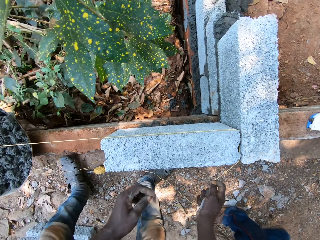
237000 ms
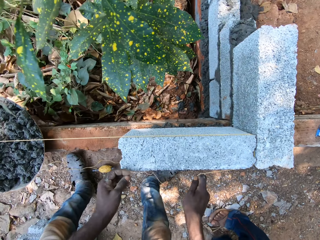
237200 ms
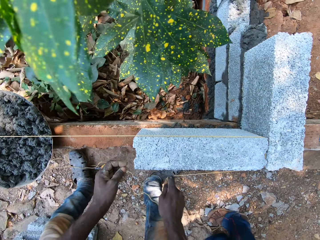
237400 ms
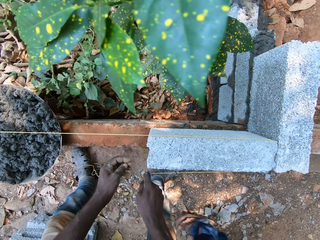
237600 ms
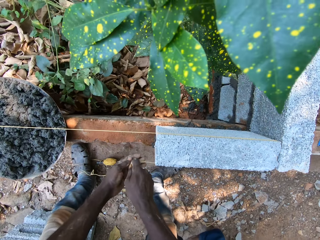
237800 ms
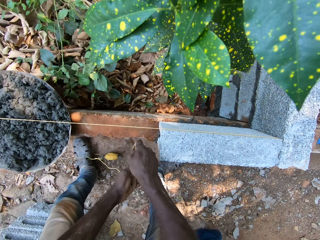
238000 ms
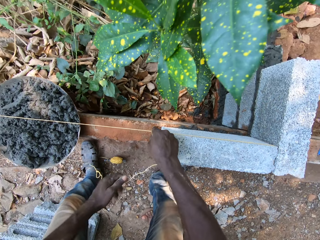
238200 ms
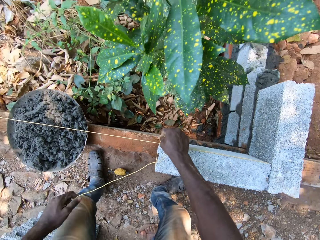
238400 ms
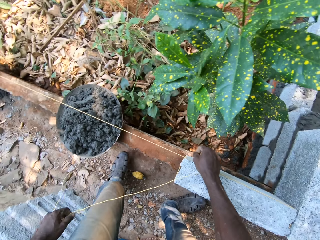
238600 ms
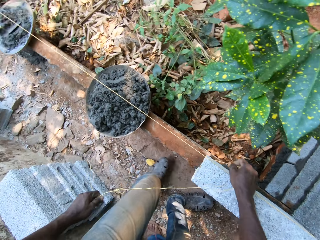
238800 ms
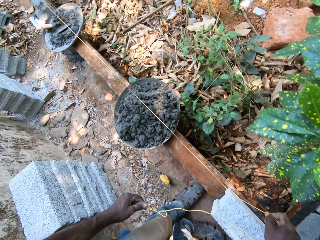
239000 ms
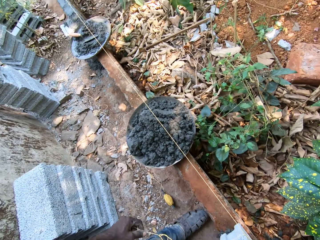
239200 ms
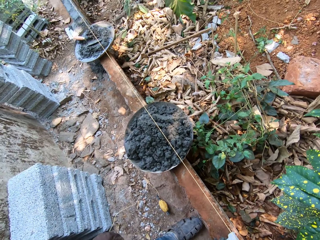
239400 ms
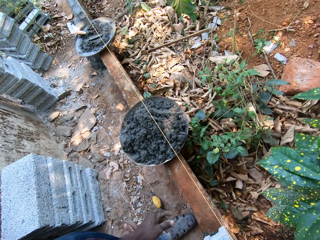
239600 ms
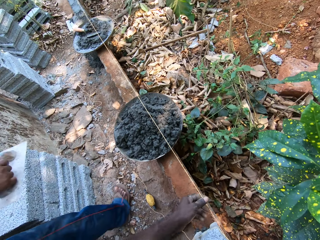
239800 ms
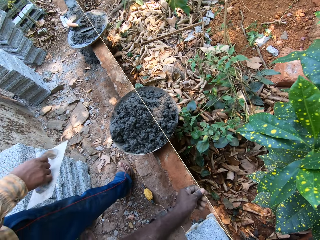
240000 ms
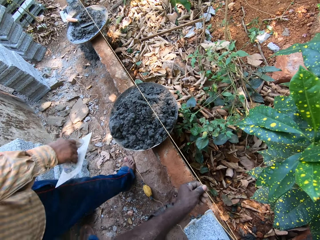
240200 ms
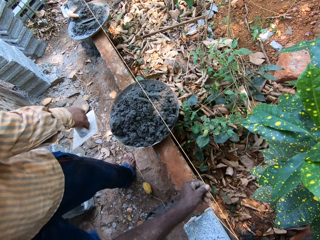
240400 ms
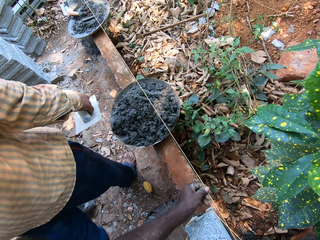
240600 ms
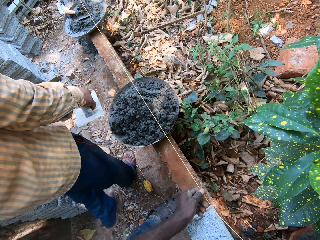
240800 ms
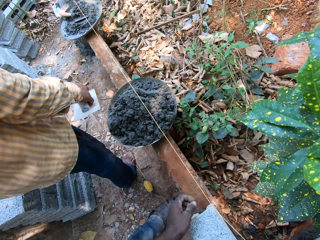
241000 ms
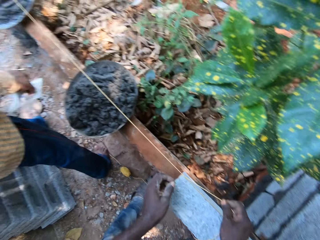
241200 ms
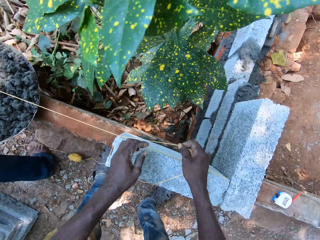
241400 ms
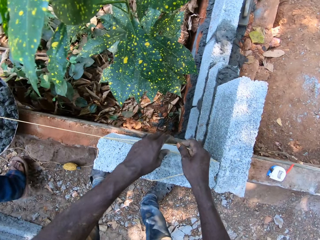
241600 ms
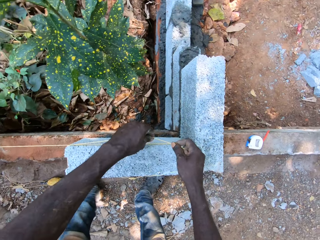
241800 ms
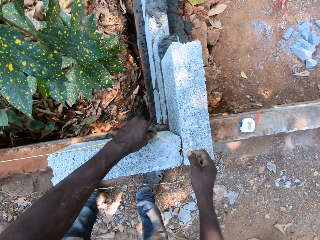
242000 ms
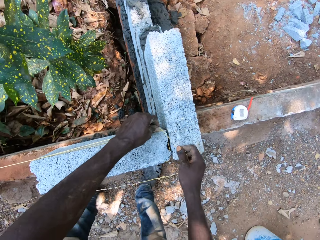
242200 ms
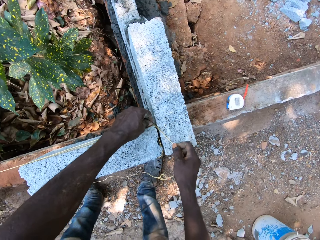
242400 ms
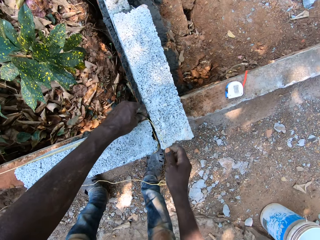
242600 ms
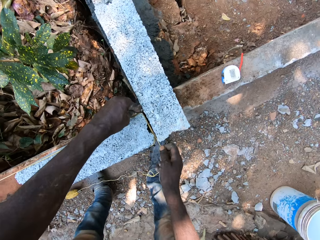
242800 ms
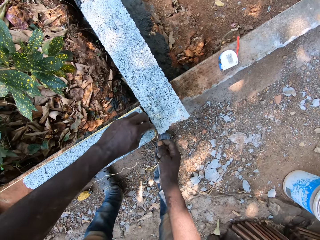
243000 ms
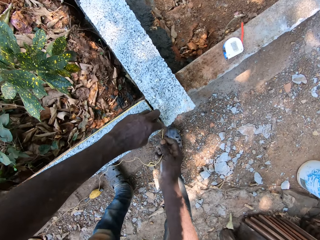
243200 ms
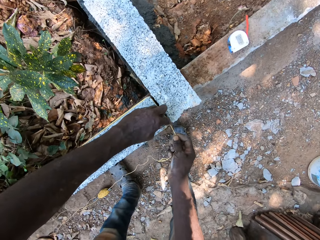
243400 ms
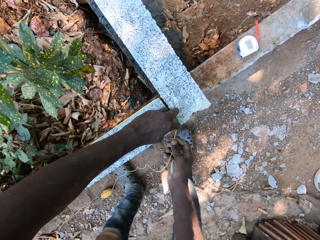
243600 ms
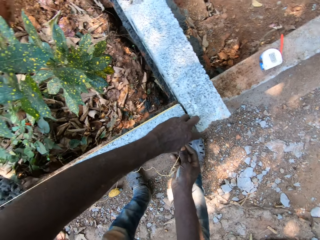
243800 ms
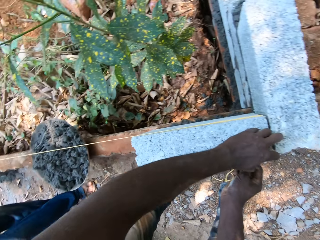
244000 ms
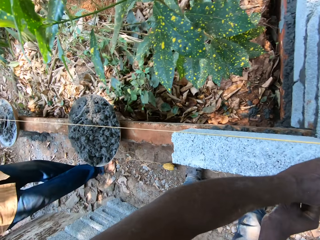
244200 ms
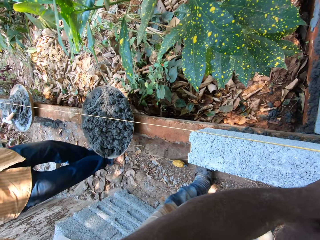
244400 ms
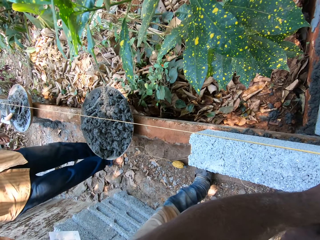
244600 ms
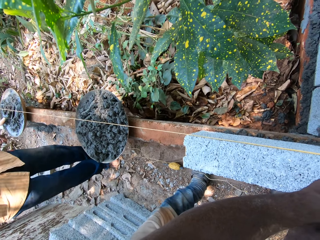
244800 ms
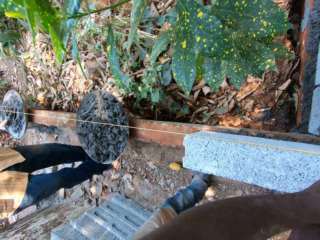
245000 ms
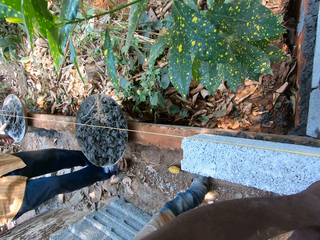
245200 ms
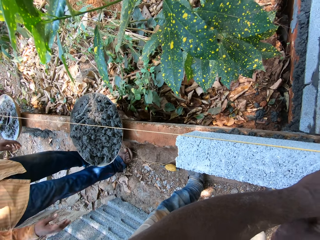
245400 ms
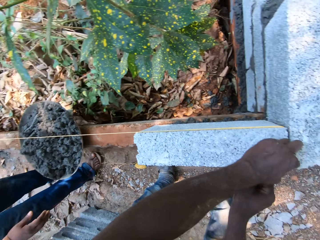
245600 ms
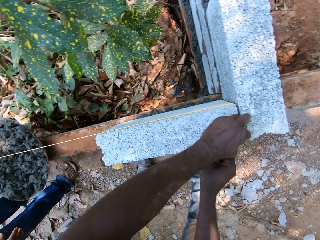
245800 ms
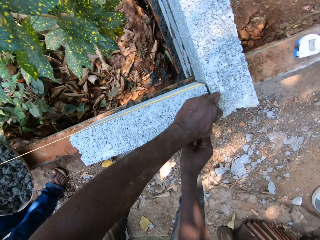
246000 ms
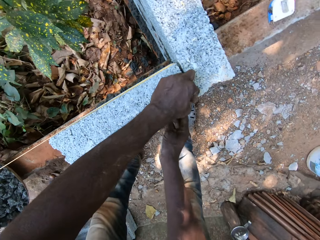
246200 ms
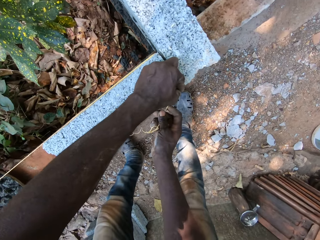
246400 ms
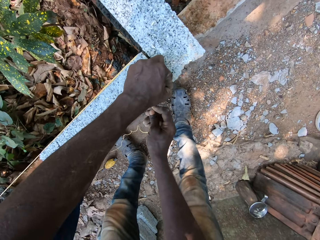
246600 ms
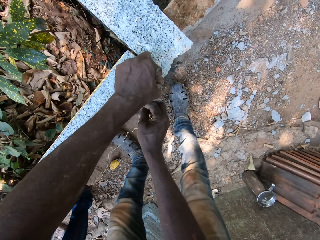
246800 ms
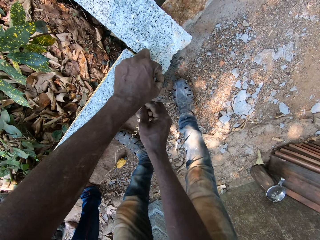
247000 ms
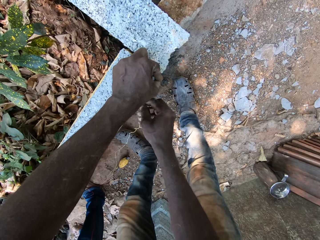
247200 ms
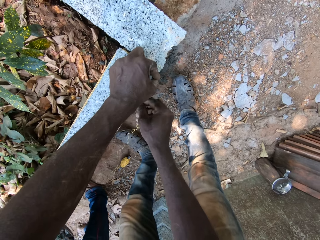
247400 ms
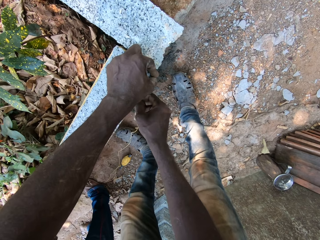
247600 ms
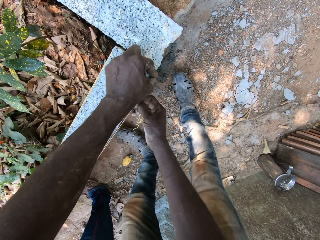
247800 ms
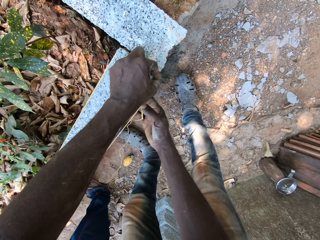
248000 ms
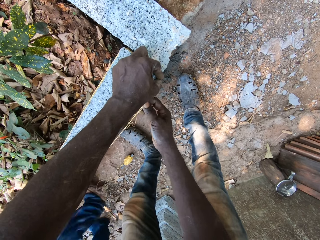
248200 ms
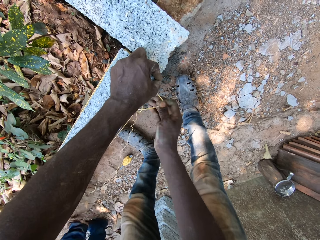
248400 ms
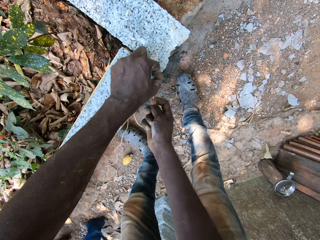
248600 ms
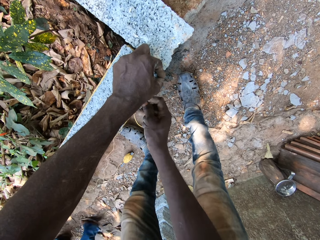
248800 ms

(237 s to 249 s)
The camera wearer folds the string on the brick. He pulls the rope with his right hand. He hangs the rope onto the brick on the wall with both hands. The man holds a plastering trowel in his right hand. The camera wearer interacts with the man.

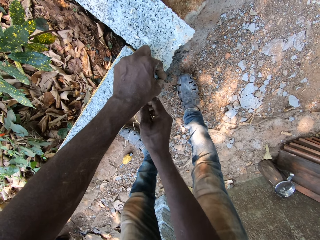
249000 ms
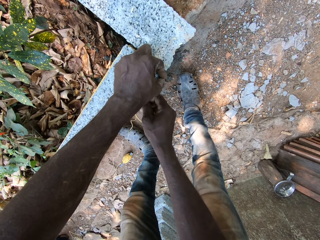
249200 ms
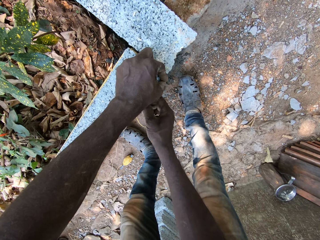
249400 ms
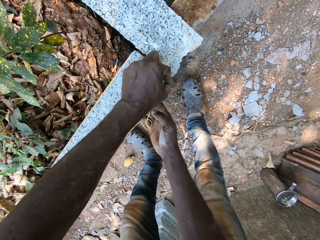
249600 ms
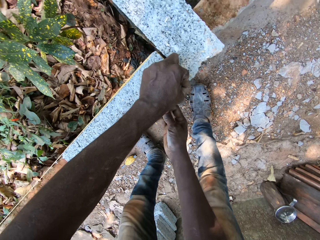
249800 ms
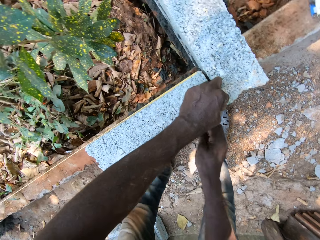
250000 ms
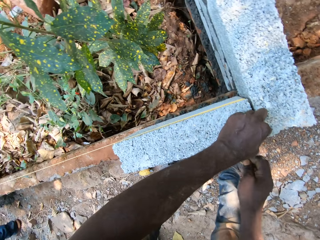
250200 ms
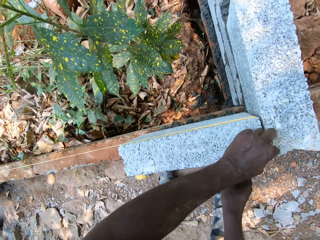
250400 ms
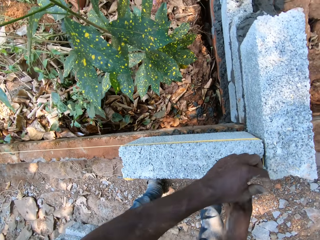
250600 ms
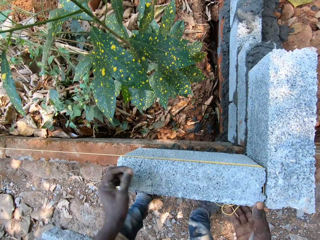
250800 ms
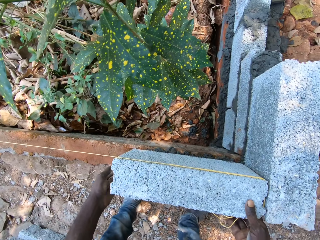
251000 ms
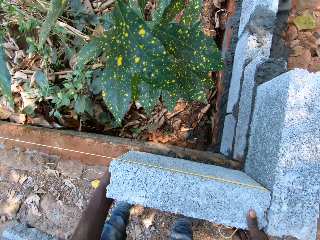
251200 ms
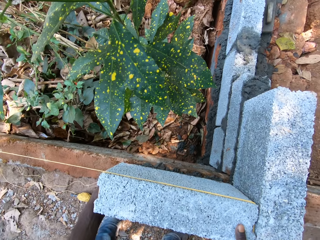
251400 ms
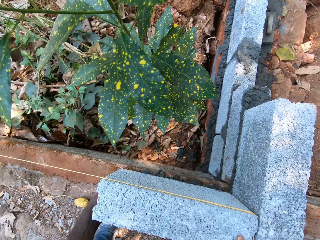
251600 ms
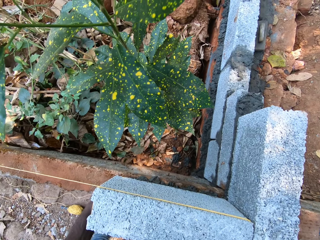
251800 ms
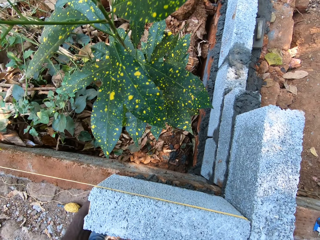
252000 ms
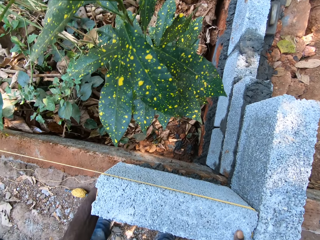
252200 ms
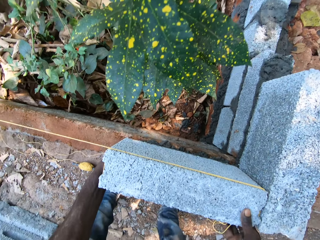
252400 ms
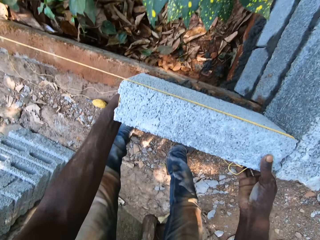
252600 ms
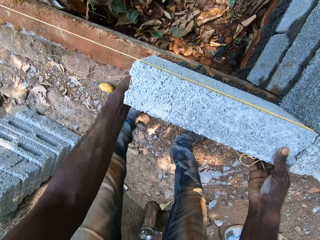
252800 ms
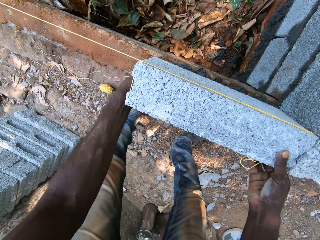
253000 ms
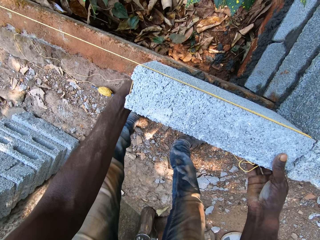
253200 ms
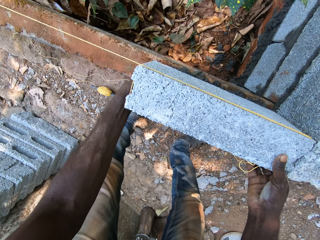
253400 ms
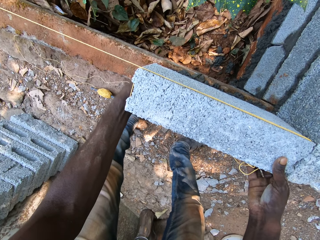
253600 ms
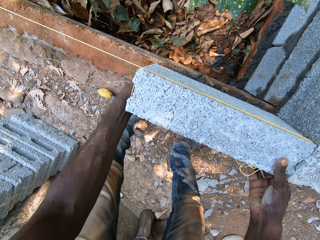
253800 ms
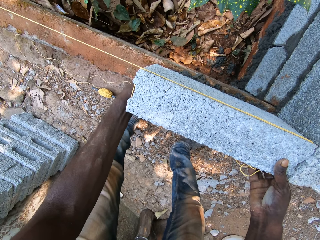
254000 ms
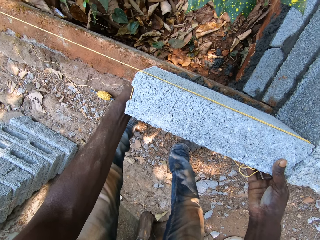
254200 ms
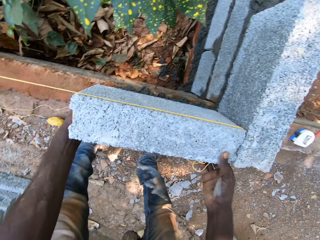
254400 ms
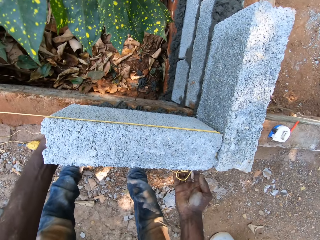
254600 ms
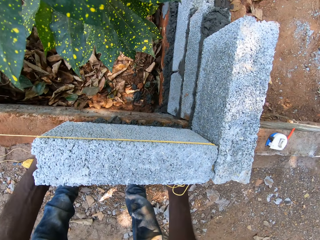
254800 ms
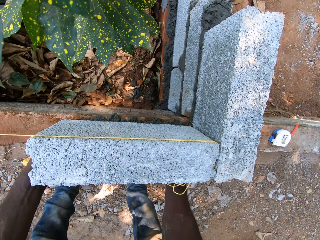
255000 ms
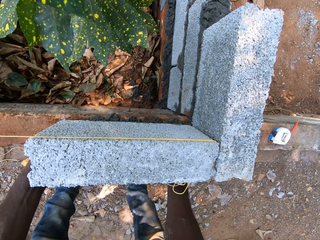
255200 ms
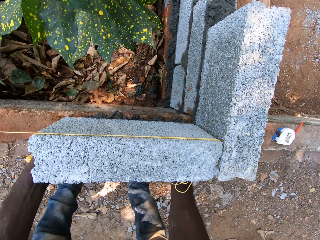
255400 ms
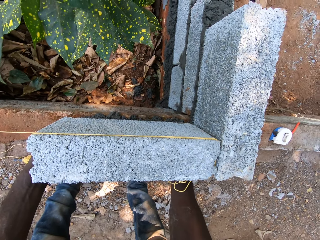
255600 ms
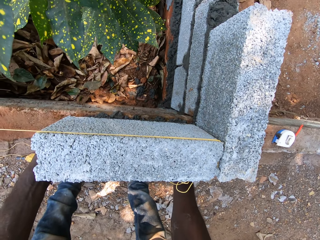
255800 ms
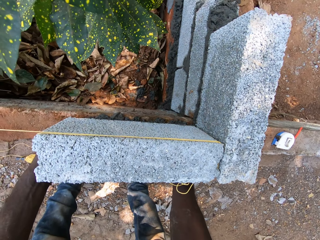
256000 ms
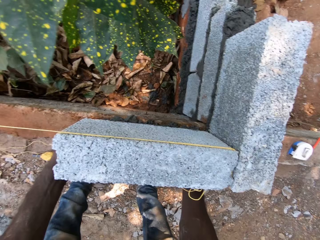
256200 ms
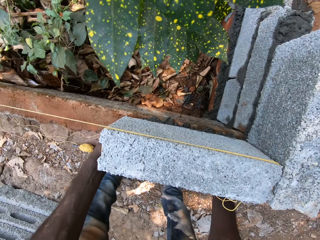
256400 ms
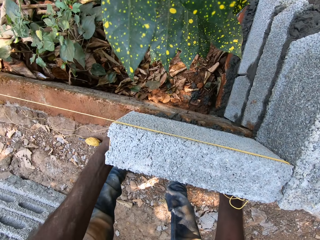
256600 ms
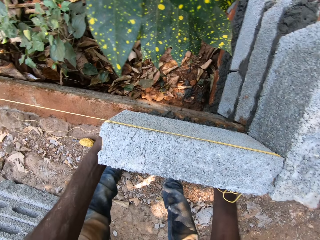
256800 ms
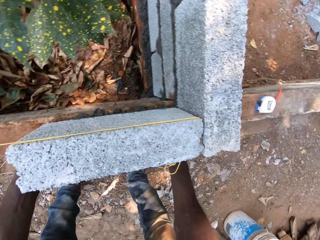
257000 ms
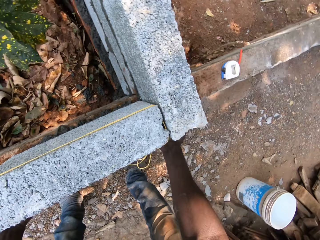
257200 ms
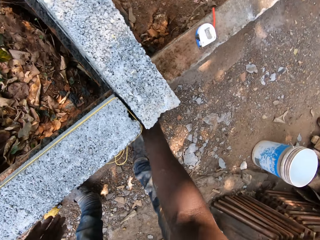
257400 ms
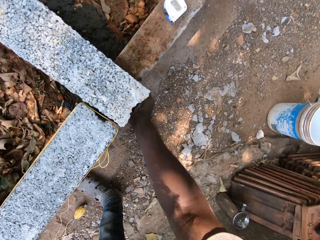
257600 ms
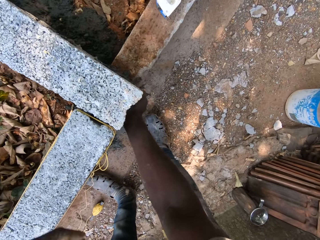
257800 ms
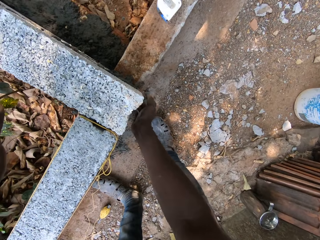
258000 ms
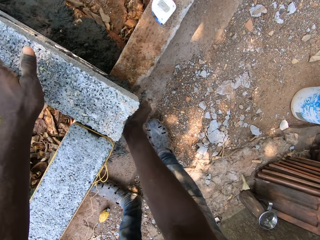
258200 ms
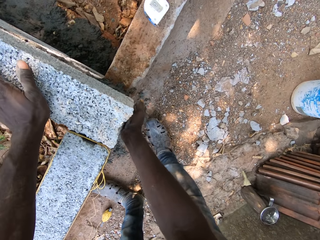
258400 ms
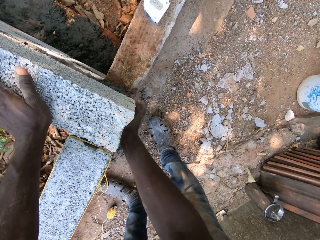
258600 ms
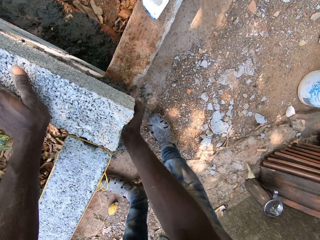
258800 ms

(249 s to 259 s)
The camera wearer adjusts the brick with both hands. He looks at the brick. He hits the brick on the wall with his right hand. He places his left hand onto the wall.
